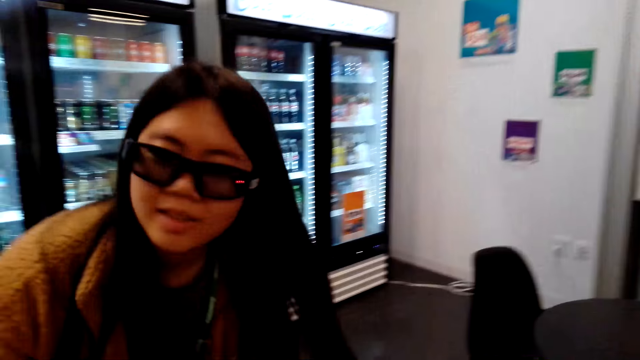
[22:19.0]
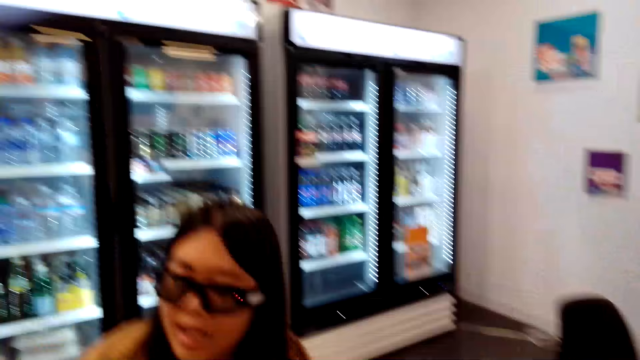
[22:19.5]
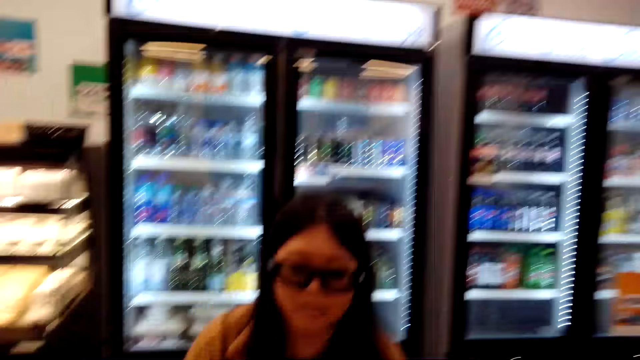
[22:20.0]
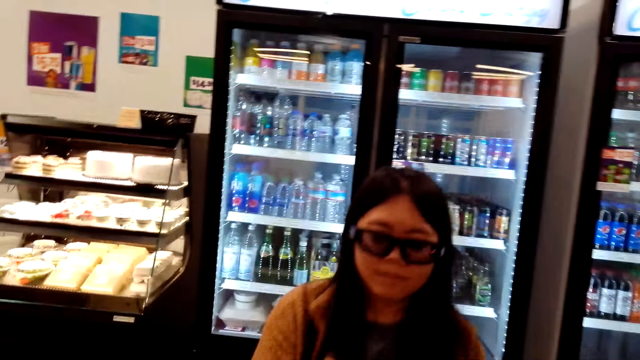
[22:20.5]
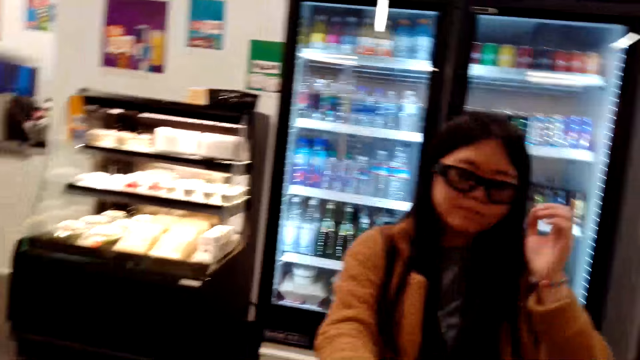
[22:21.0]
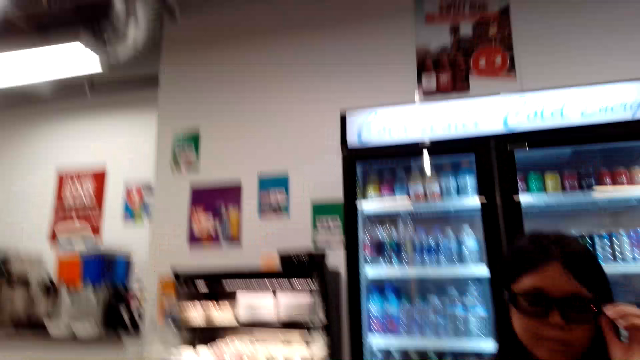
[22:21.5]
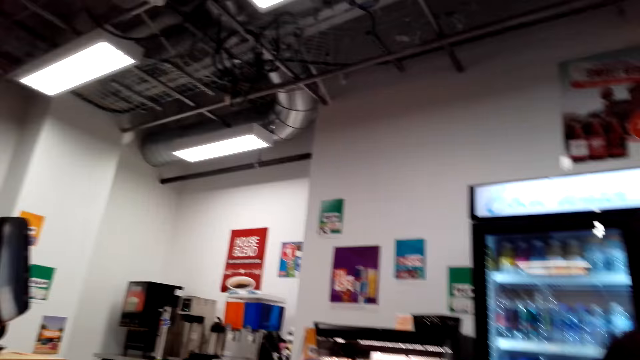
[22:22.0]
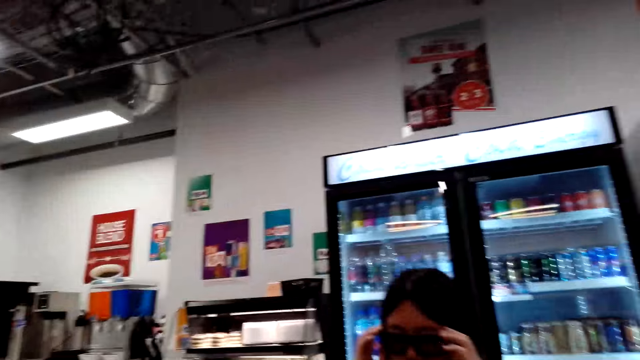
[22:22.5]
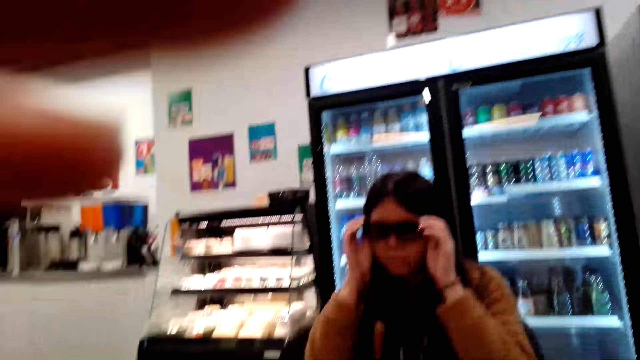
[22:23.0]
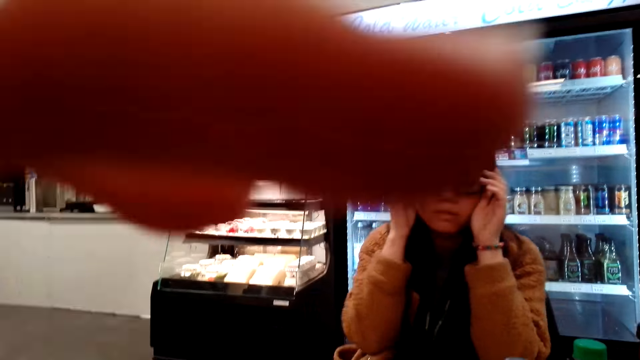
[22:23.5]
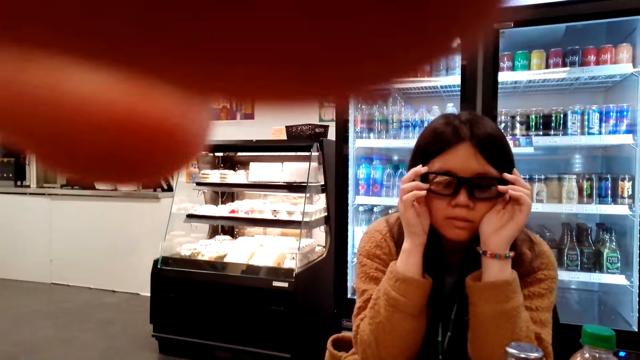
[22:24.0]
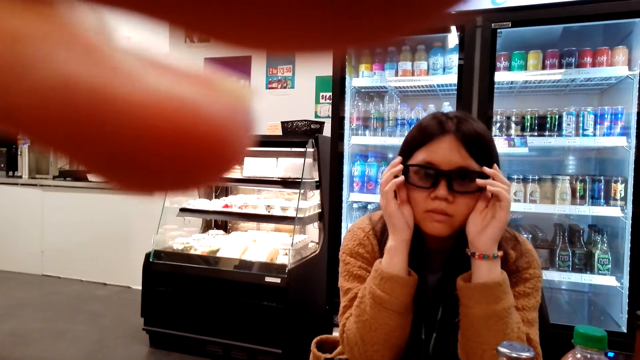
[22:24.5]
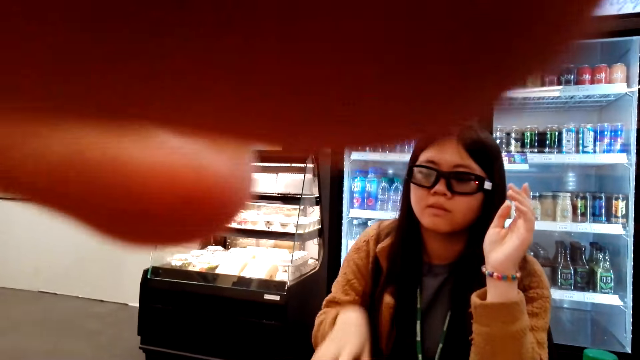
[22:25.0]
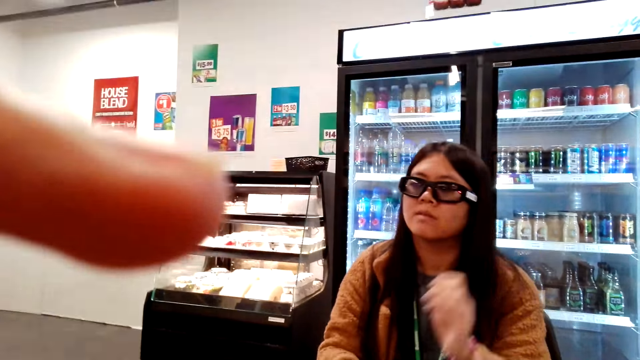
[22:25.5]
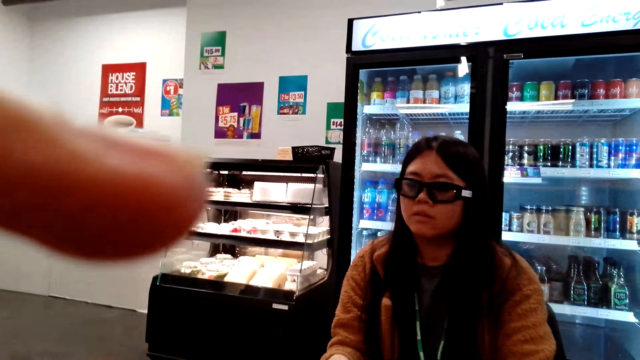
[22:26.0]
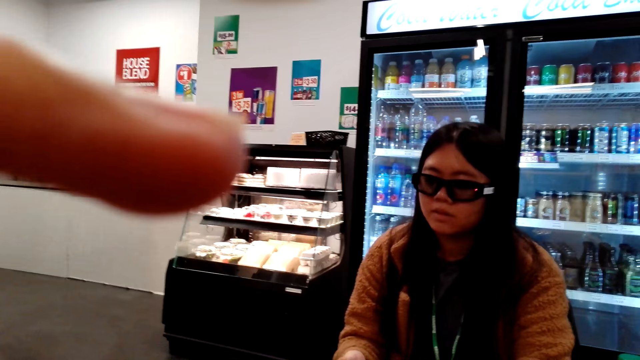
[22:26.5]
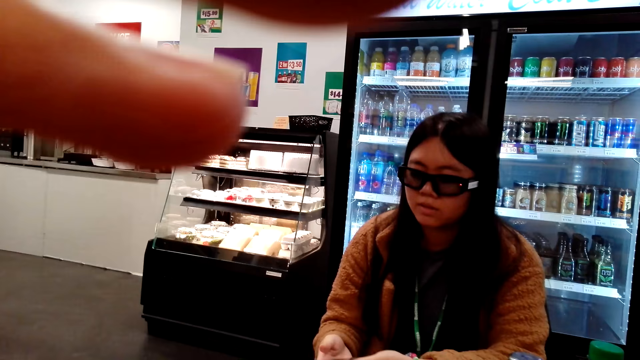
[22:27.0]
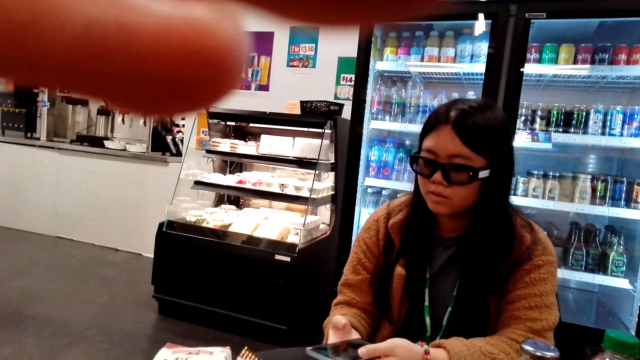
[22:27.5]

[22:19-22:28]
A woman sits down. The camera wearer dialogues with a cashier. They dialogue with a person.

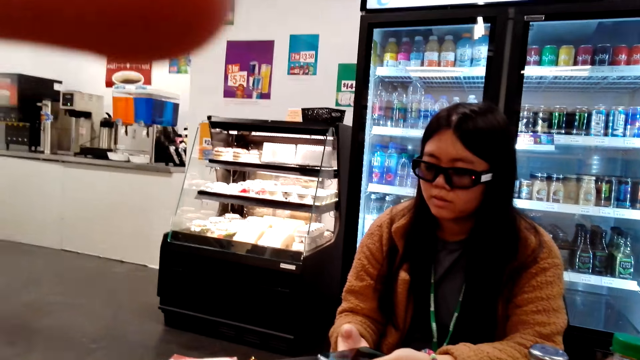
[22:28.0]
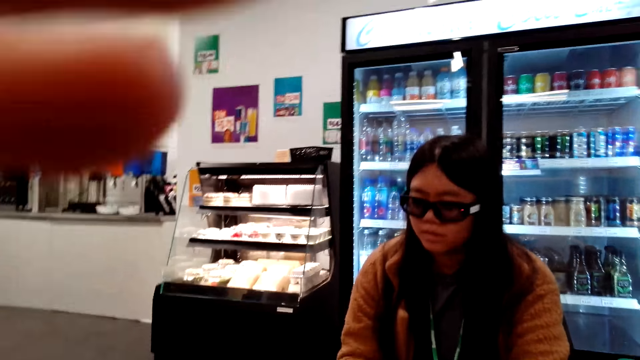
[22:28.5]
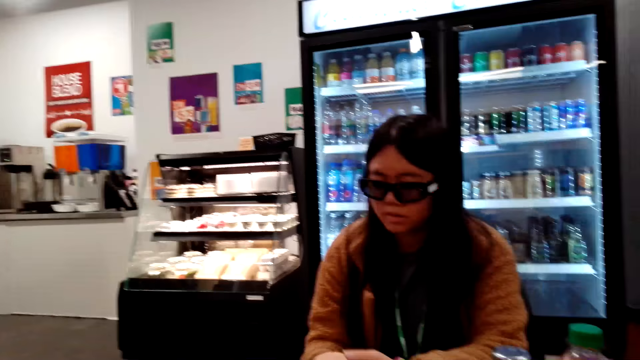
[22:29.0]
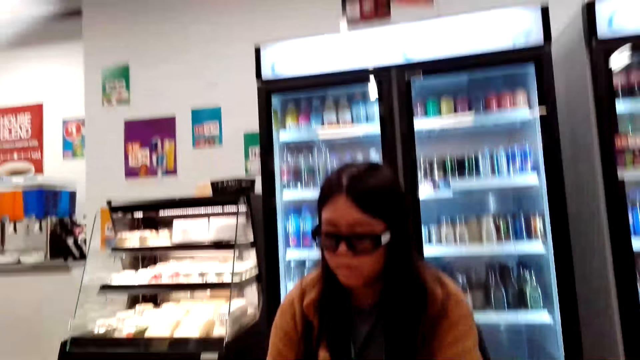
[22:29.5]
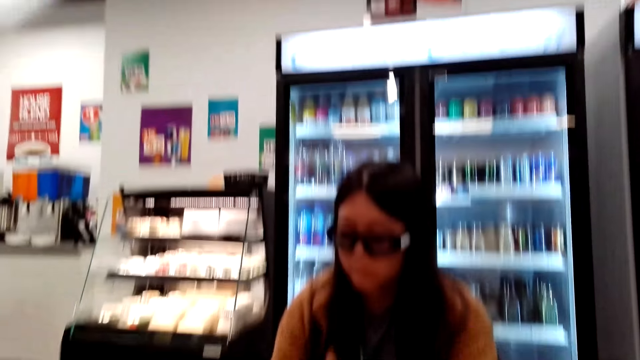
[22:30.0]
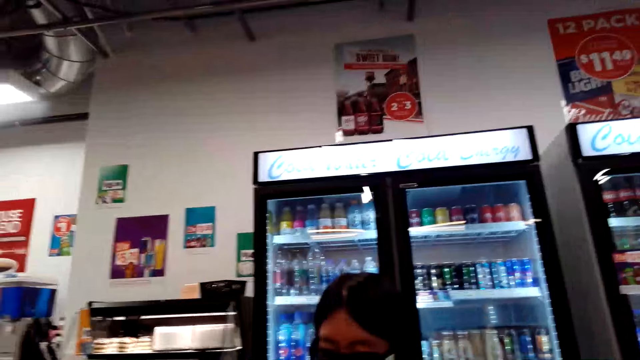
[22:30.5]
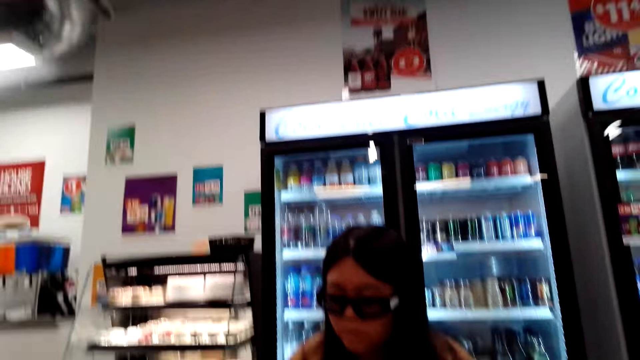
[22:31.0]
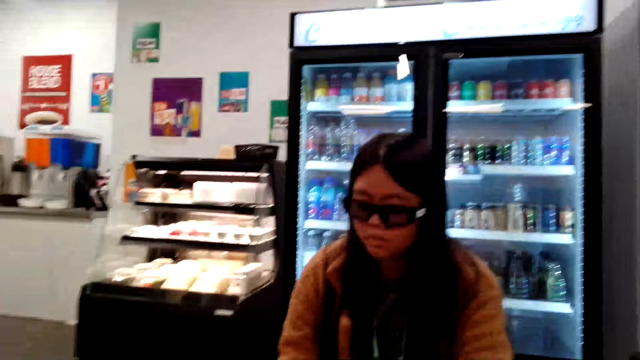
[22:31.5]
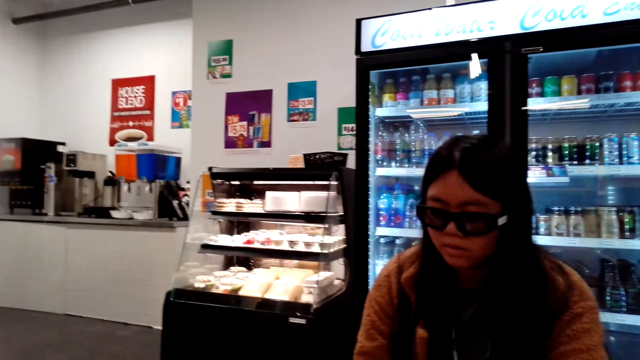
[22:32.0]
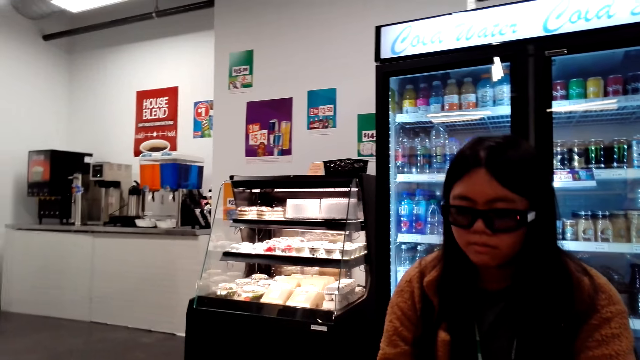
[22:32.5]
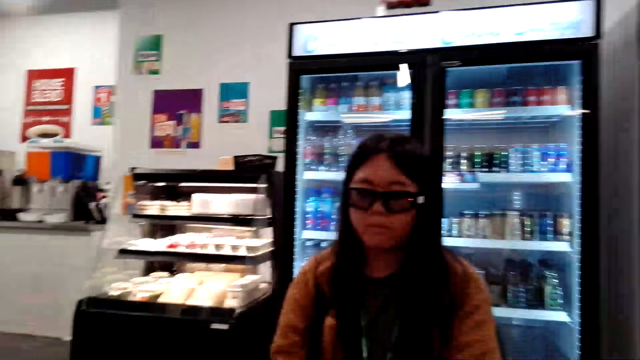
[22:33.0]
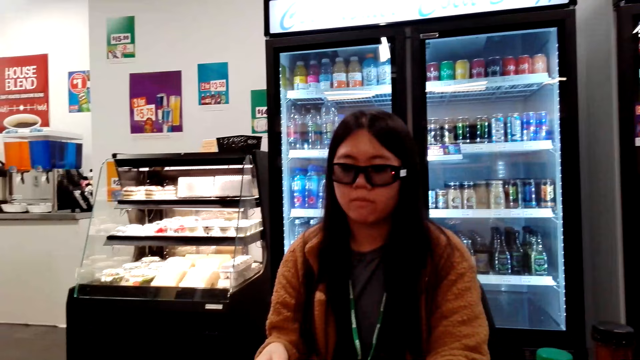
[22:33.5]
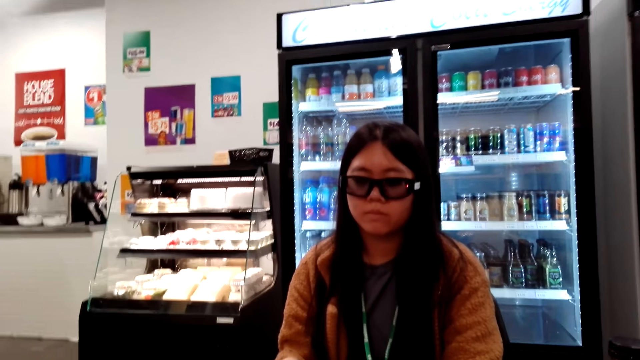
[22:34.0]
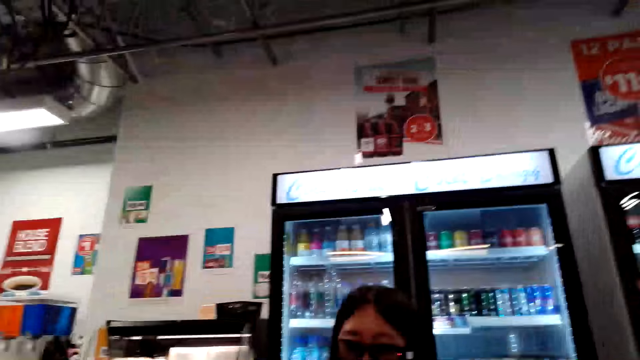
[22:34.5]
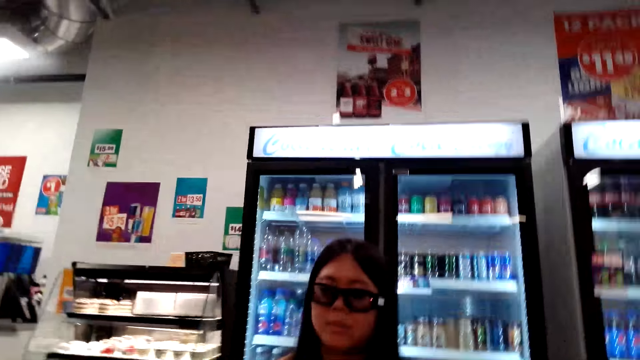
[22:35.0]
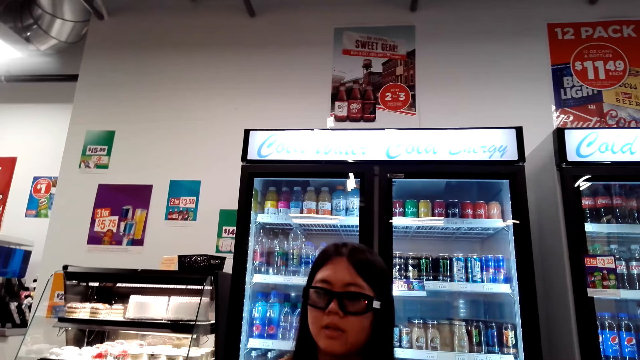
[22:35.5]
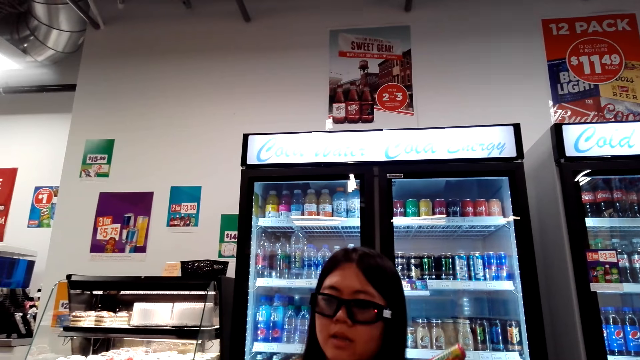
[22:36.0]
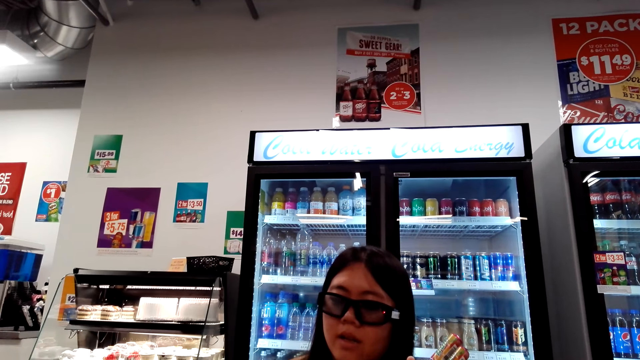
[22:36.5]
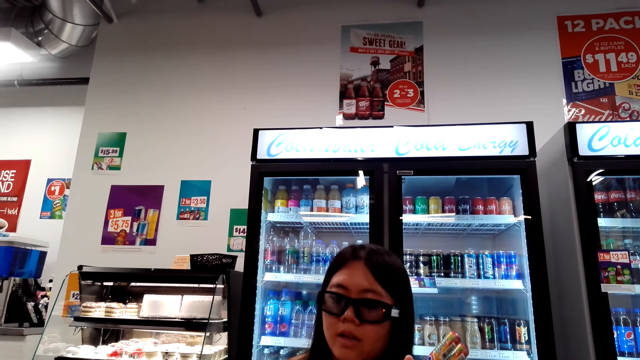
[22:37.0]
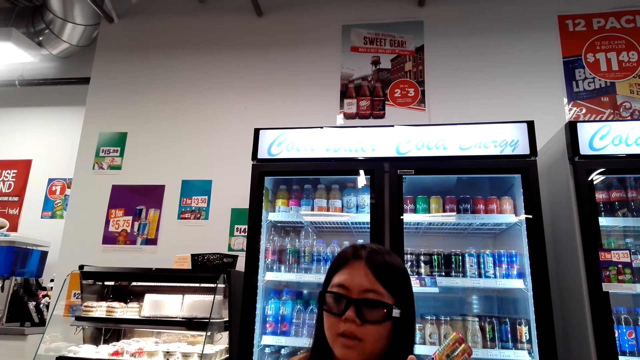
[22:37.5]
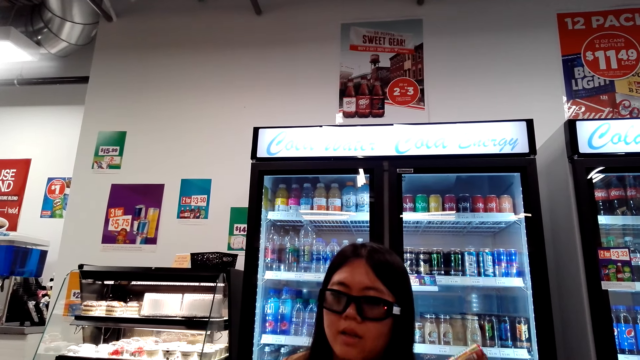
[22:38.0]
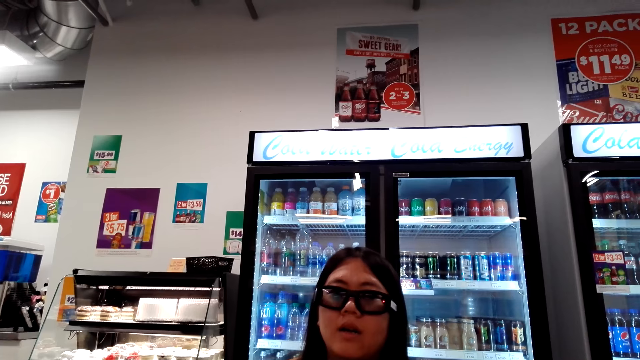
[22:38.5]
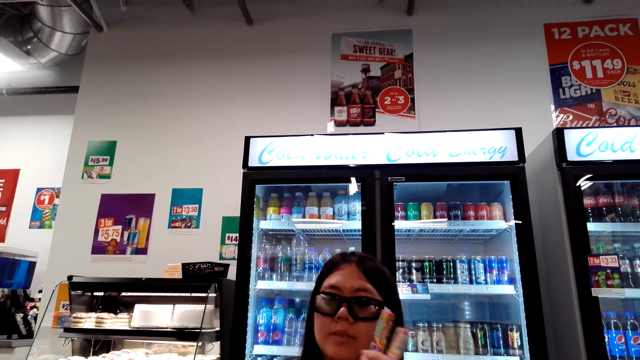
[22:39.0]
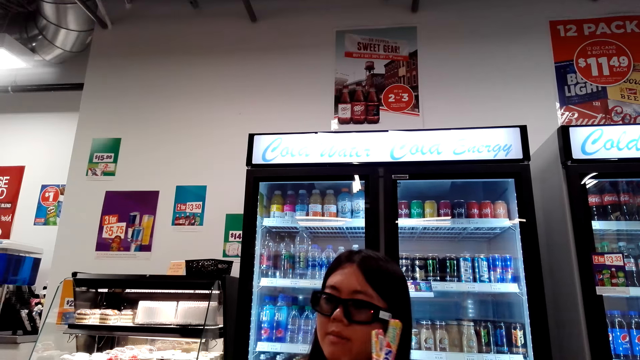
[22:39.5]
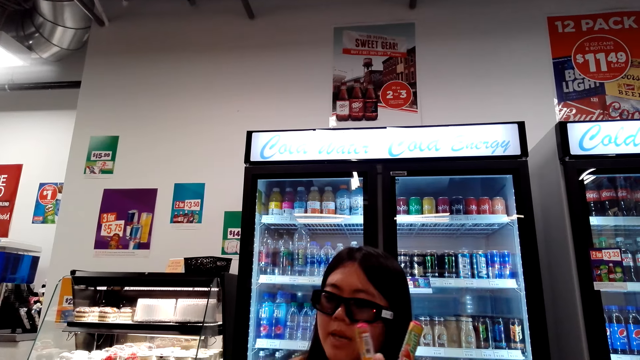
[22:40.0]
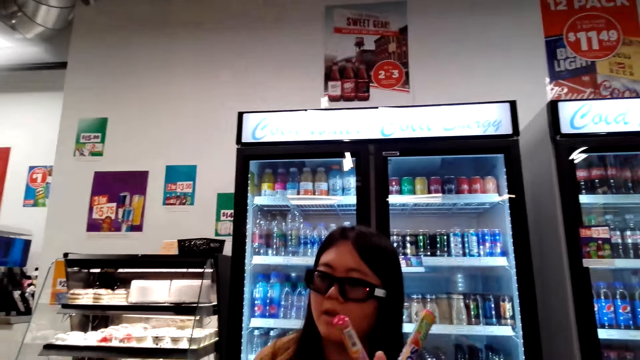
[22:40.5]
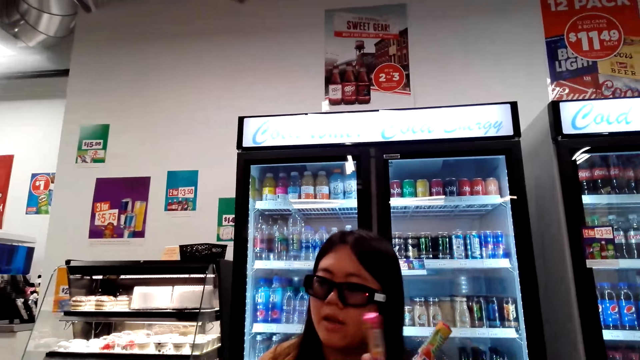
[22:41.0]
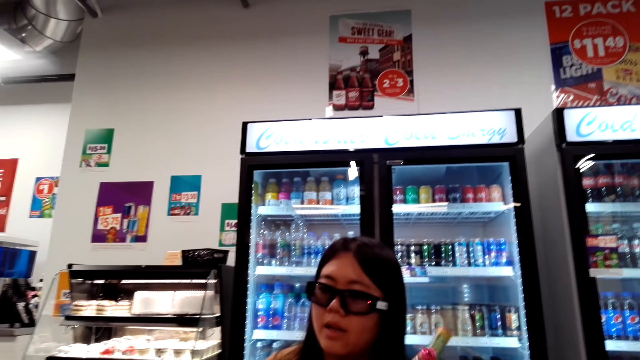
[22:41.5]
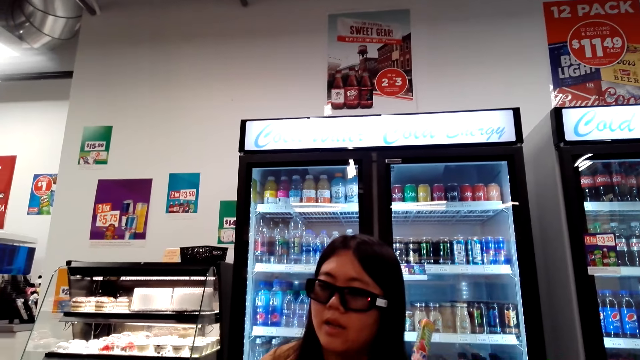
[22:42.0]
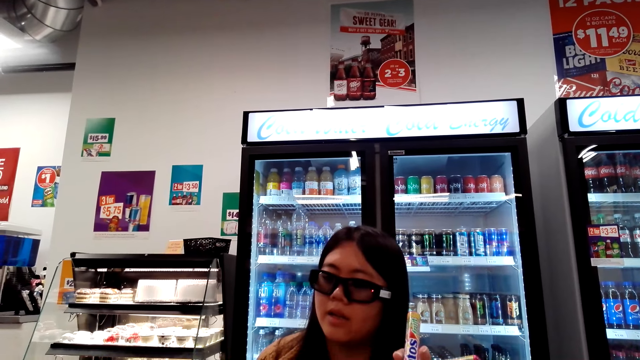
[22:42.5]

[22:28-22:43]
The camera wearer looks around the store. They talk to a woman. The woman holds Mentos.
